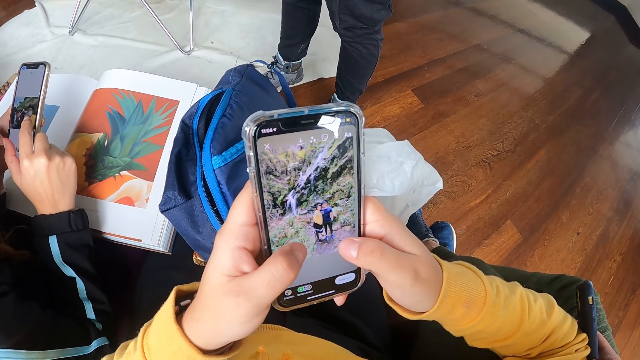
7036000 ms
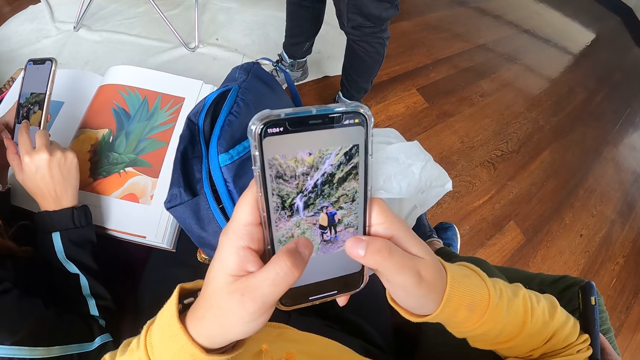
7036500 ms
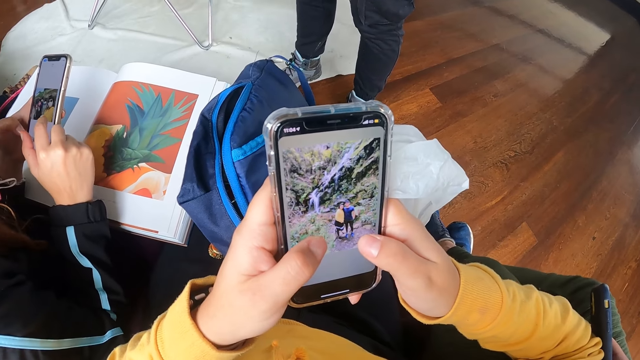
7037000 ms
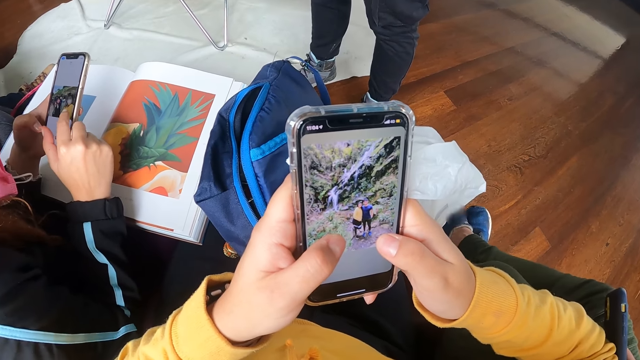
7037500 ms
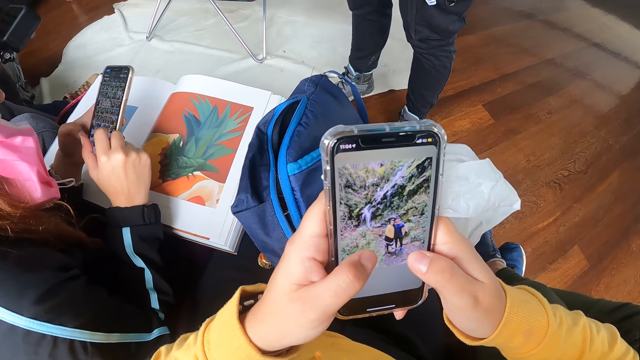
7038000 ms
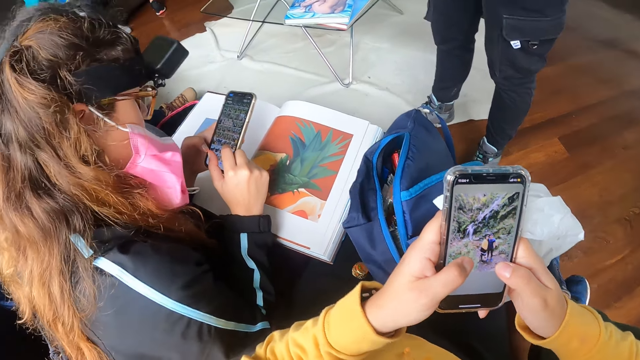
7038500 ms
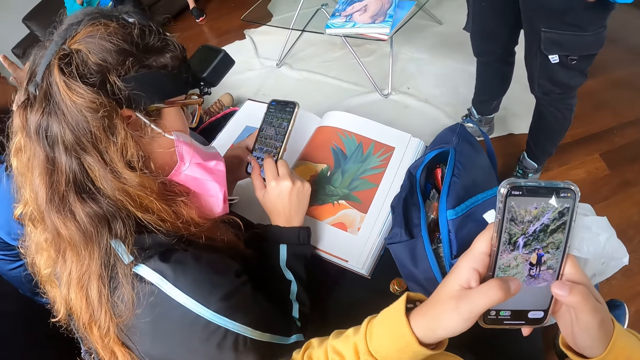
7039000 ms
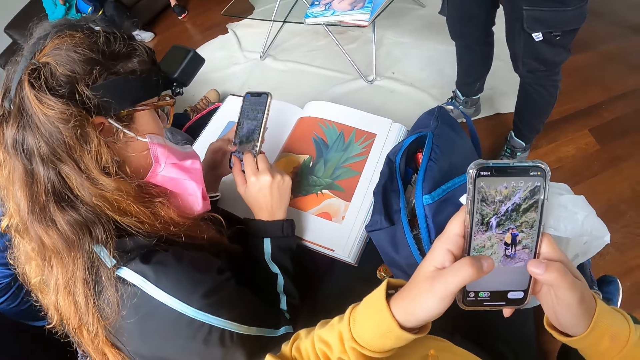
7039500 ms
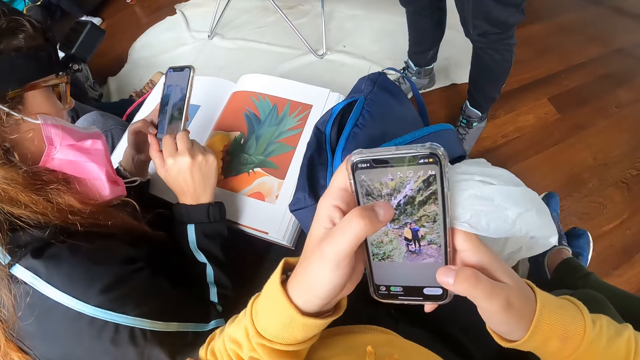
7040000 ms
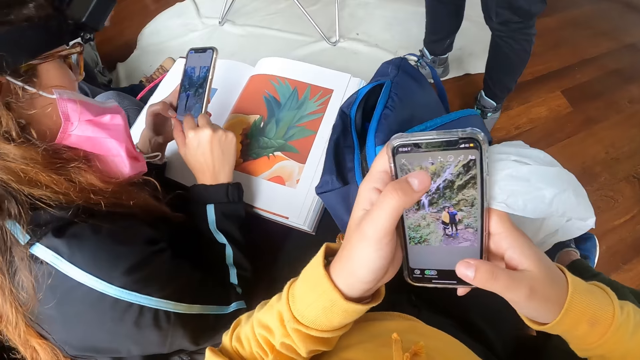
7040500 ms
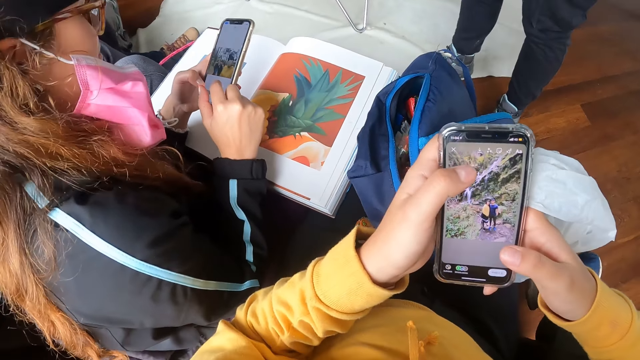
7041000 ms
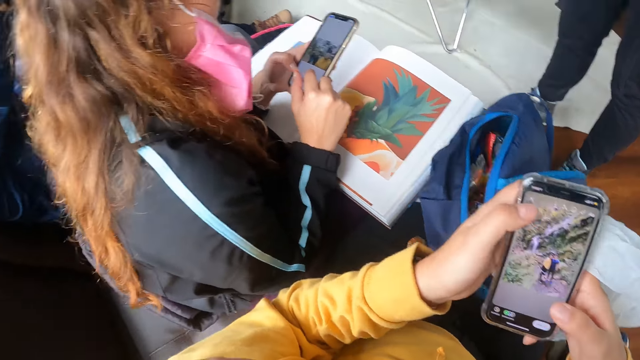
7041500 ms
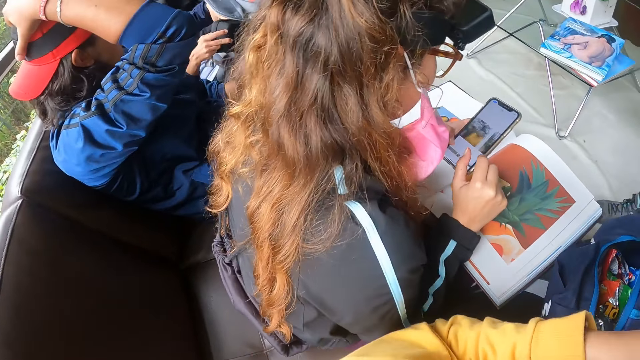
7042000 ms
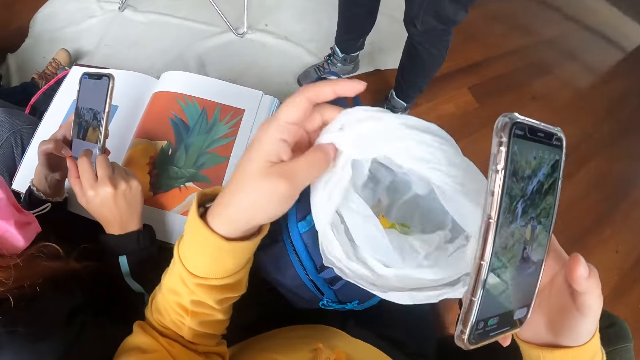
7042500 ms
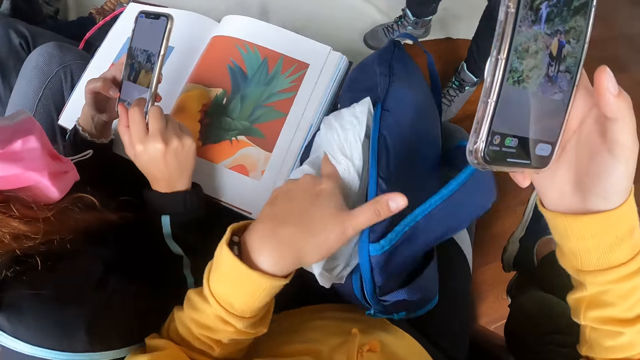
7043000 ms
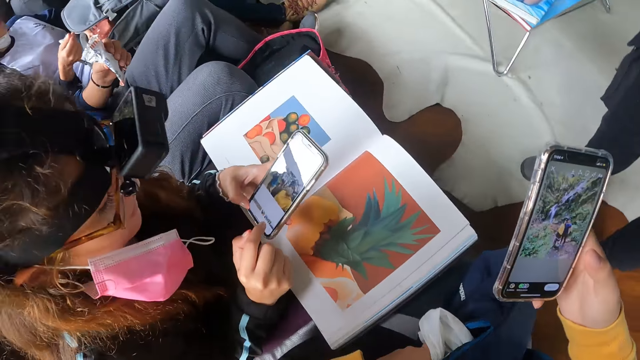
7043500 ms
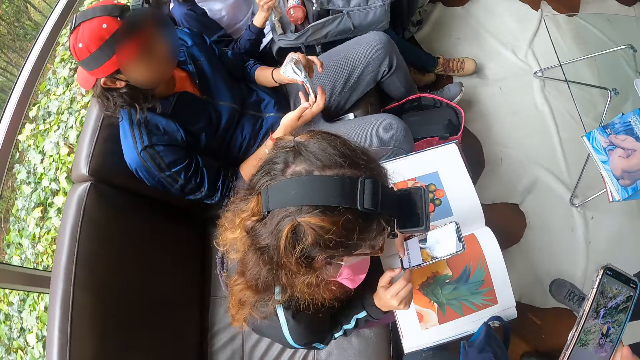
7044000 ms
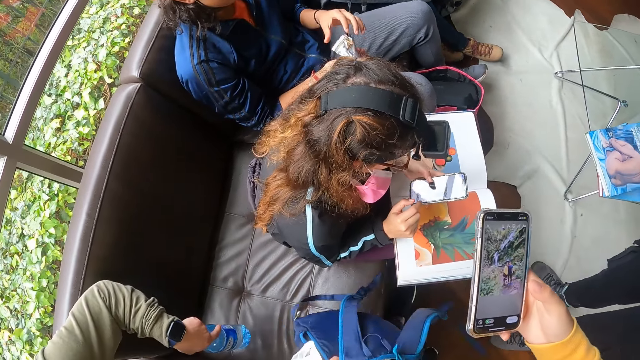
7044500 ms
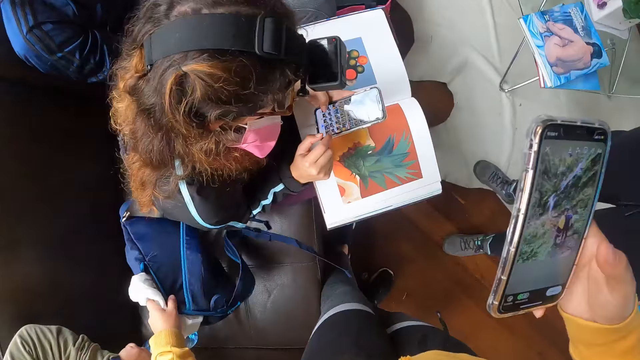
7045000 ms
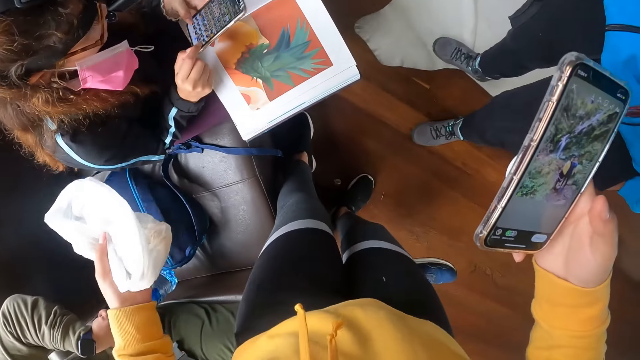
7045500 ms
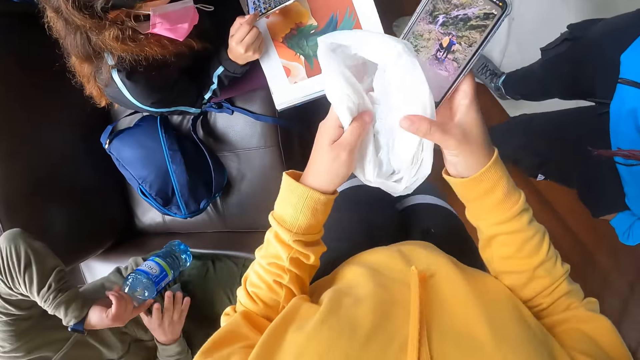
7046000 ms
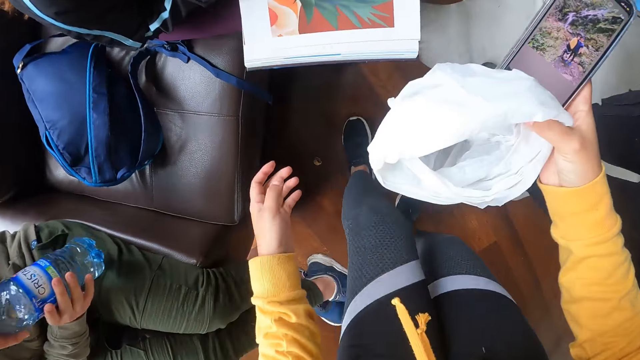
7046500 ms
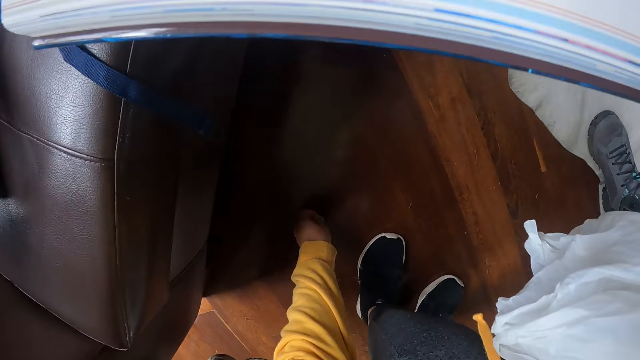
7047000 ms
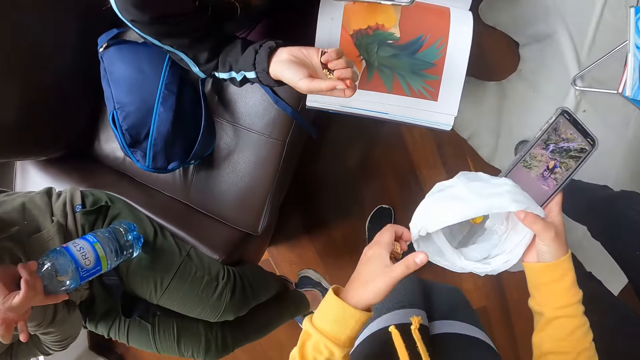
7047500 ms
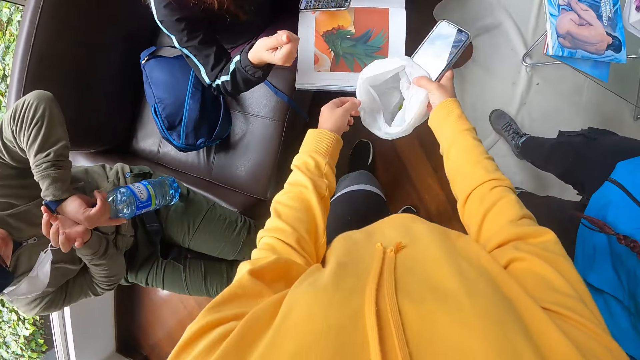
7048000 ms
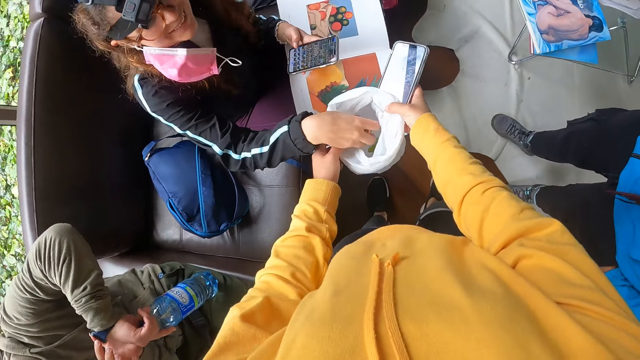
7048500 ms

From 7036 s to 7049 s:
A man places his right hand on his head. The camera wearer picks the nylon in her right hand with her left hand. She holds a bag on her thigh with her left hand. She stands from a chair. The man holds a cookie wrap with his left hand and passes the cookie wrap from his left hand to his right hand. The camera wearer walks around the room. She places the bag in her left hand on the chair. Another man holds a bottle with his left hand. The other man holds the bottle with both hands. The camera wearer opens the nylon with both hands. She picks a cookie from the floor. The other man holds the bottle with his left hand and operates a smartwatch on his left hand with his right hand. A woman holds a cookie wrap with her right hand and drops the cookie wrap inside a nylon with her right hand.

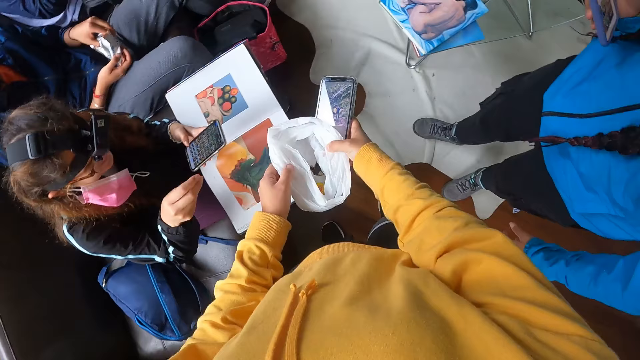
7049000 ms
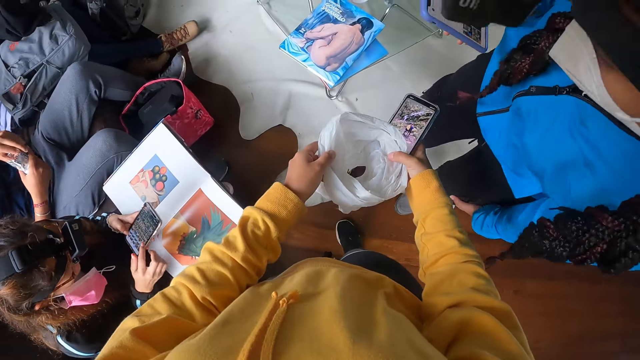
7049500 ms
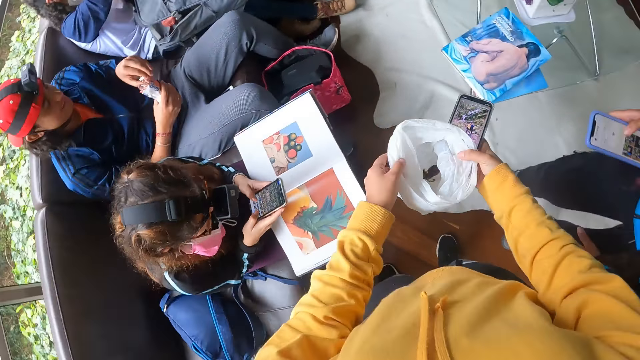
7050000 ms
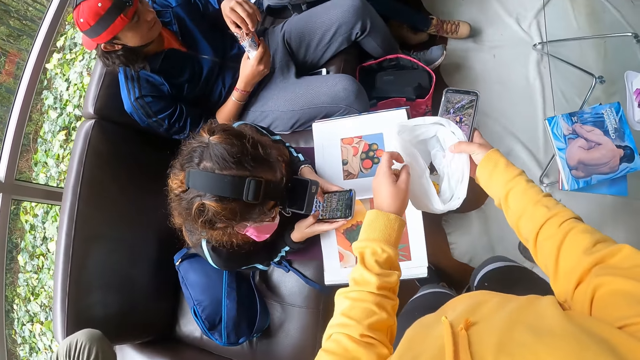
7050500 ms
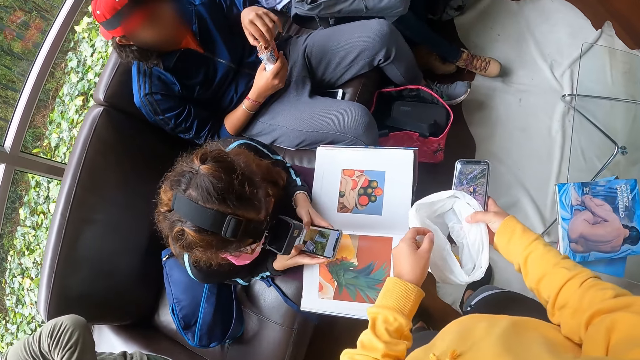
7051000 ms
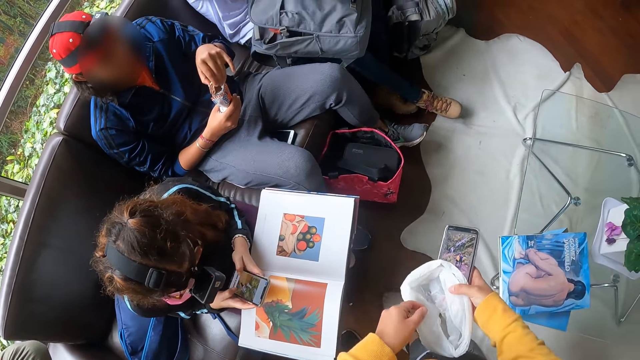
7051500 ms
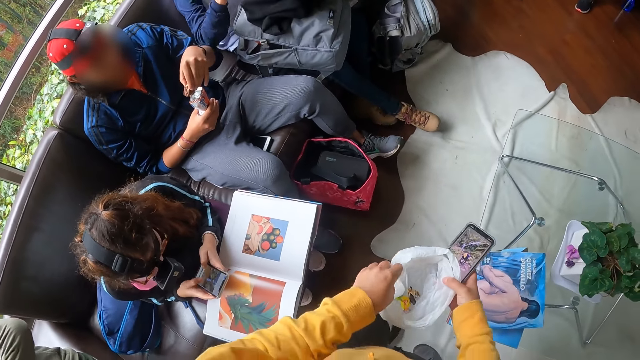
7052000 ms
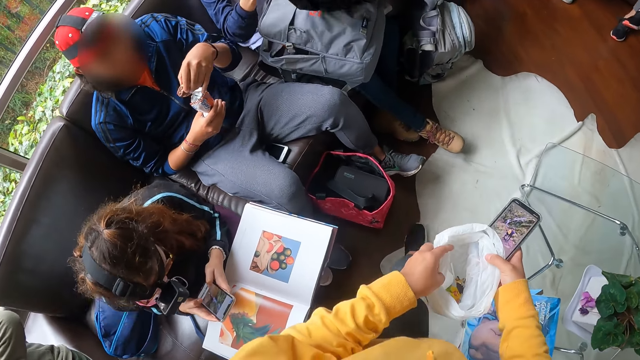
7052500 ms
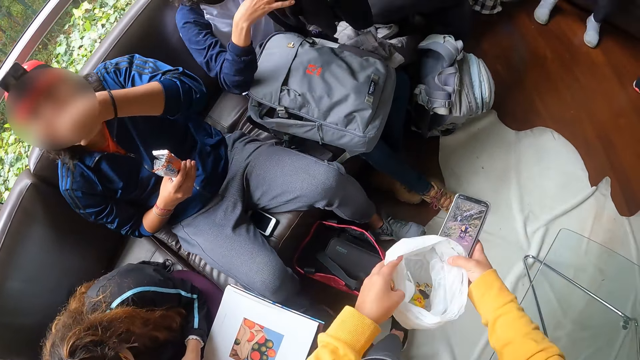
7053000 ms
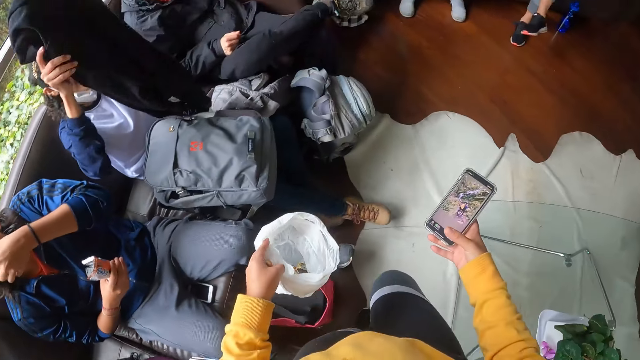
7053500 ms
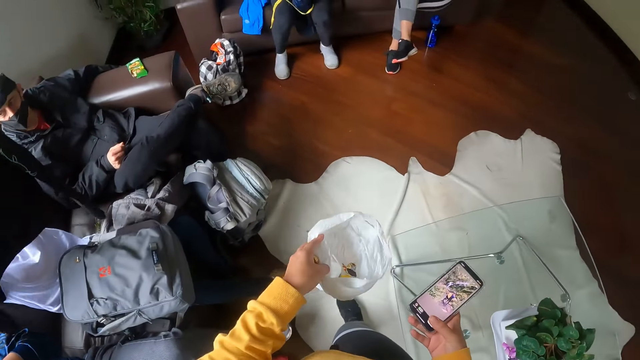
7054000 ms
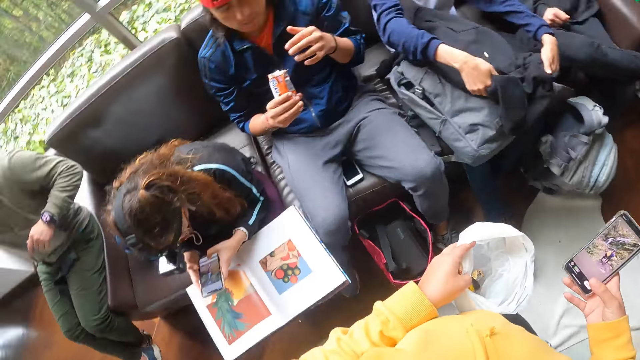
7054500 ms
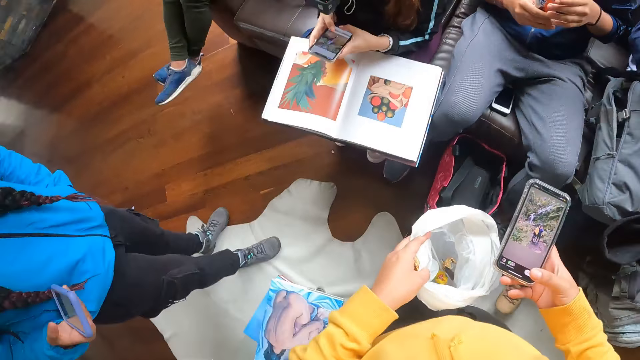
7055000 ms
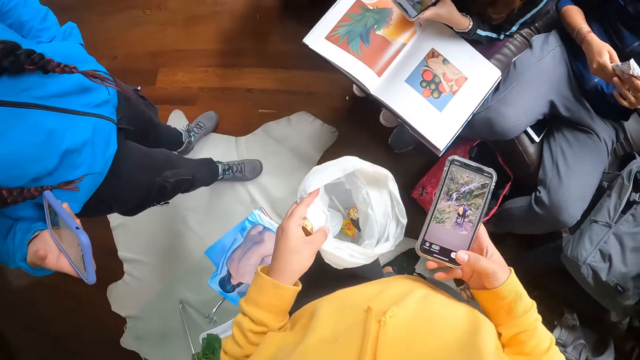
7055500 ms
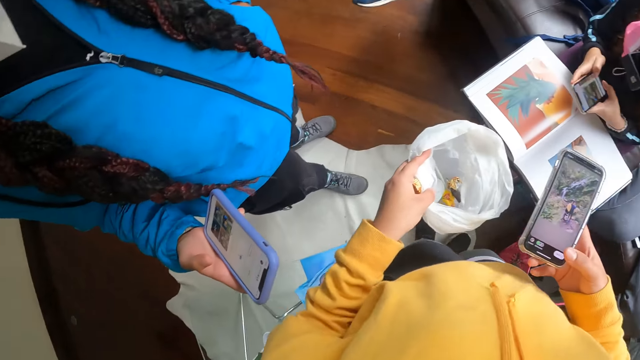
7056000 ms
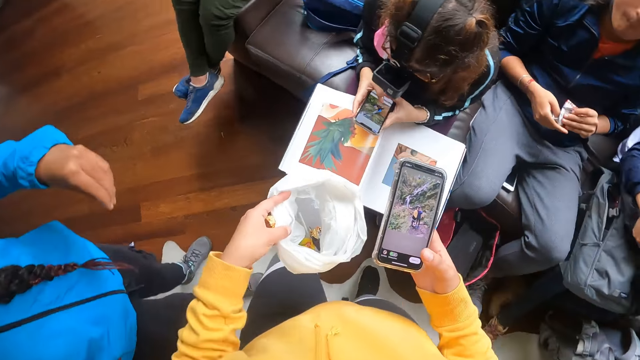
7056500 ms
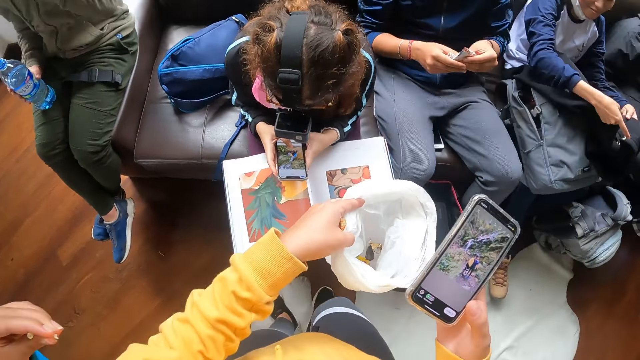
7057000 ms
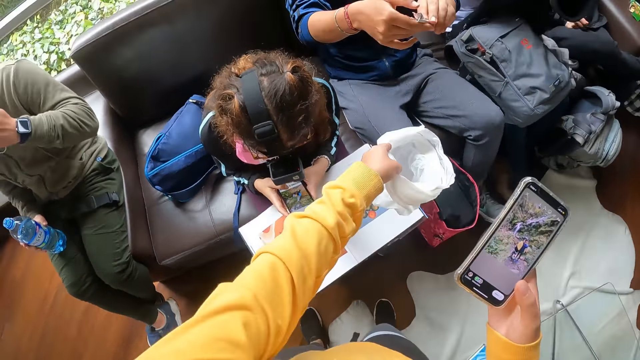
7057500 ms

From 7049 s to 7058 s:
The camera wearer walks around getting waste. A man picks a cookie from the cookie wrap in his right hand with his left hand. A woman holds a phone with her right hand. Another woman holds the phone with both hands. Another man holds a sweater with his right hand. The other woman operates the phone with both hands. The second man places the sweater on a bag on his lap with his right hand and picks the sweater from the bag on his lap with his right hand. The first man places the cookie in his mouth with his left hand. The camera wearer holds the nylon with her left hand. The second man holds the sweater with both hands and places the sweater on the bag on his lap with both hands. The first man holds the cookie wrap with both hands. The first woman pulls a cookie wrap from her pocket with her left hand. The first man folds the cookie wrap with both hands. A third man holds a bottle with his right hand.
